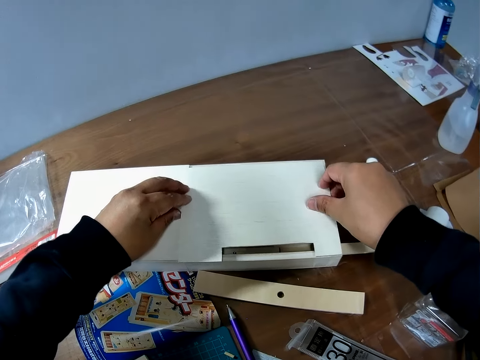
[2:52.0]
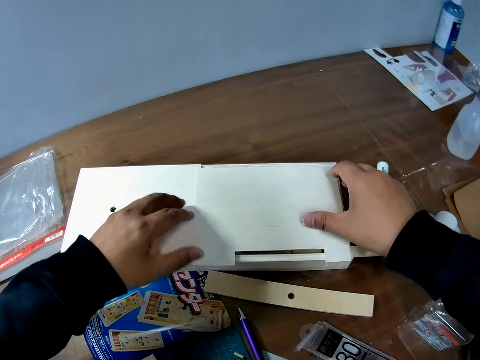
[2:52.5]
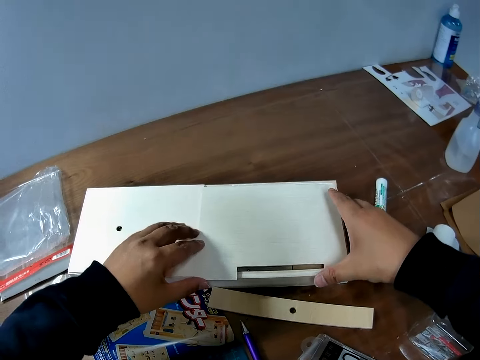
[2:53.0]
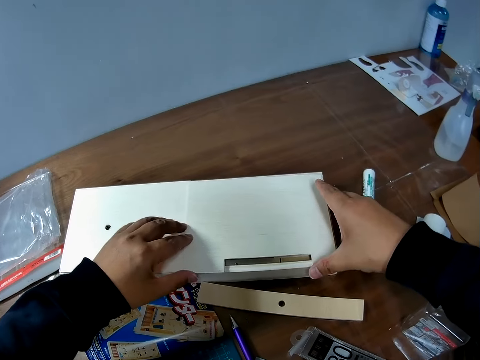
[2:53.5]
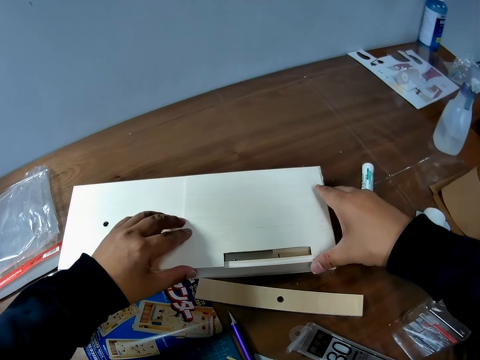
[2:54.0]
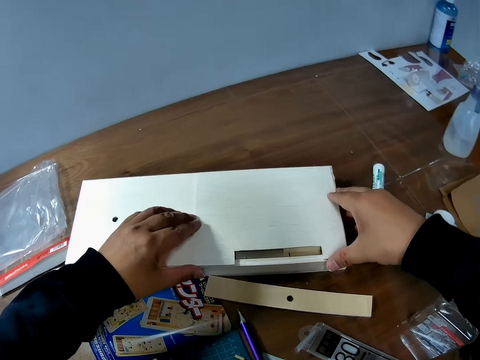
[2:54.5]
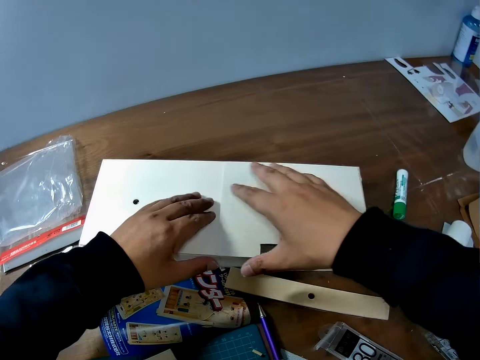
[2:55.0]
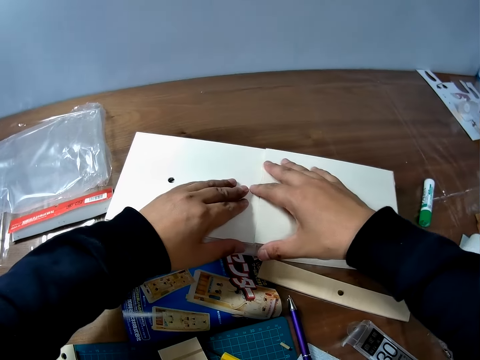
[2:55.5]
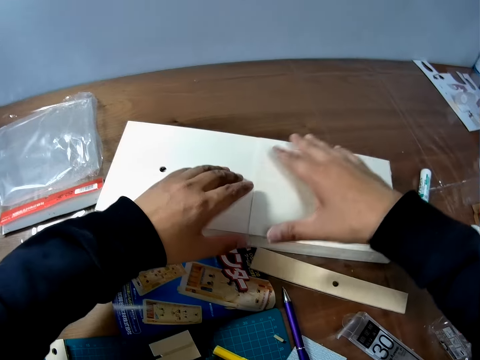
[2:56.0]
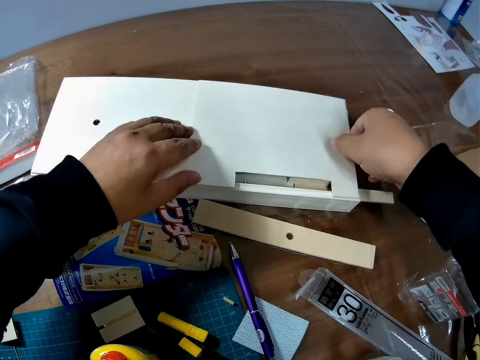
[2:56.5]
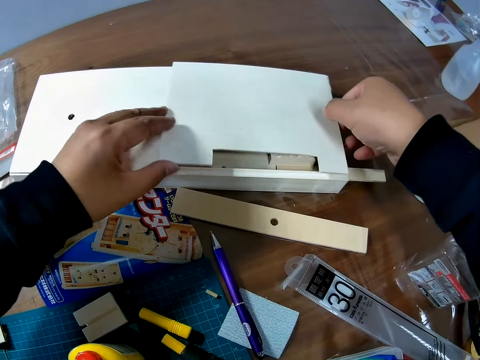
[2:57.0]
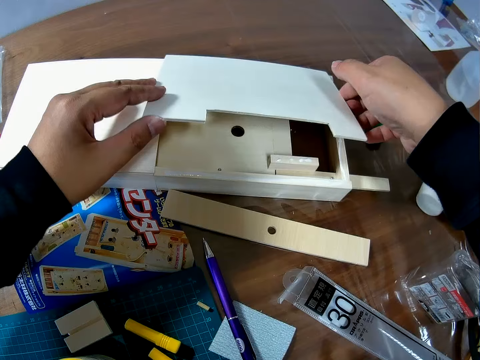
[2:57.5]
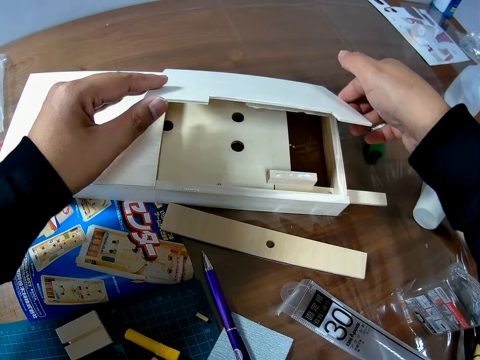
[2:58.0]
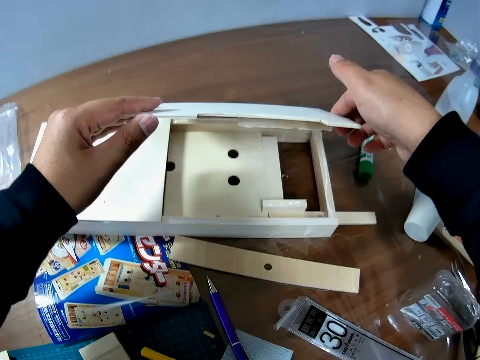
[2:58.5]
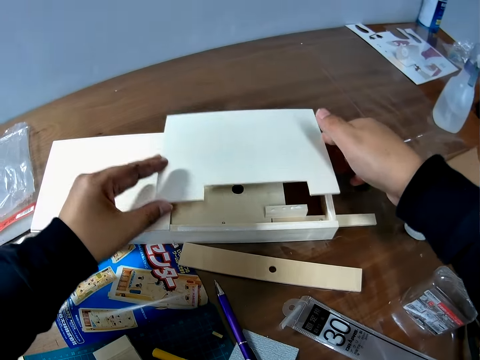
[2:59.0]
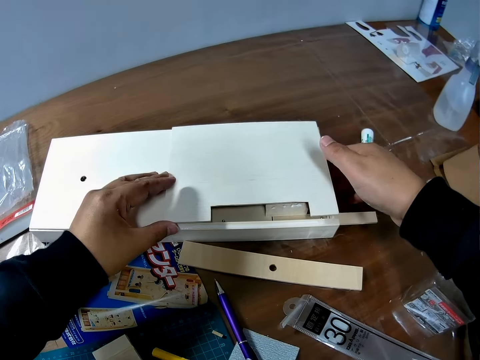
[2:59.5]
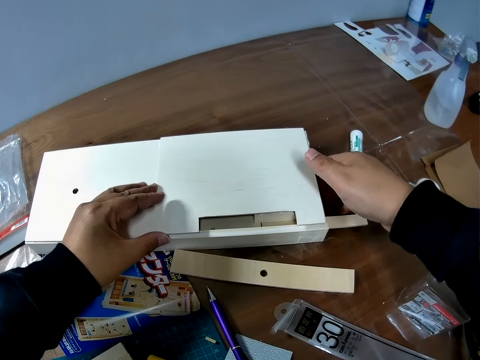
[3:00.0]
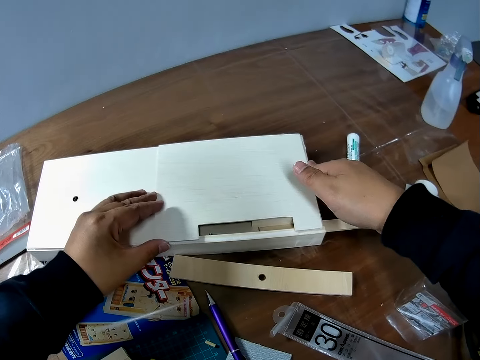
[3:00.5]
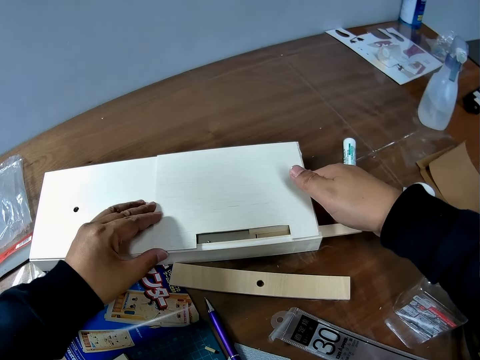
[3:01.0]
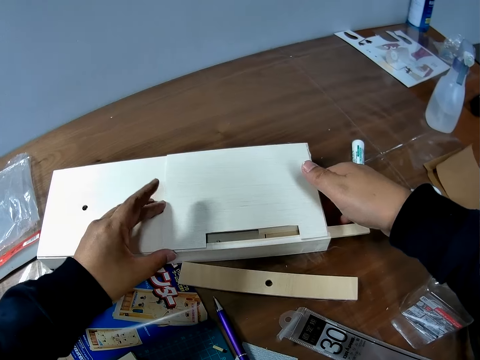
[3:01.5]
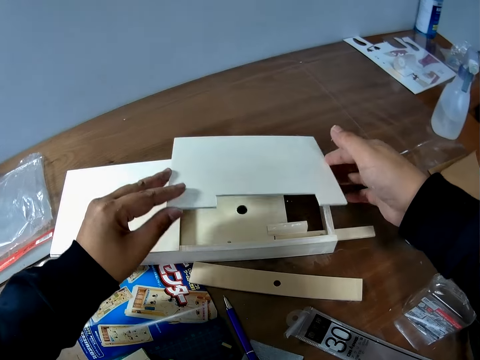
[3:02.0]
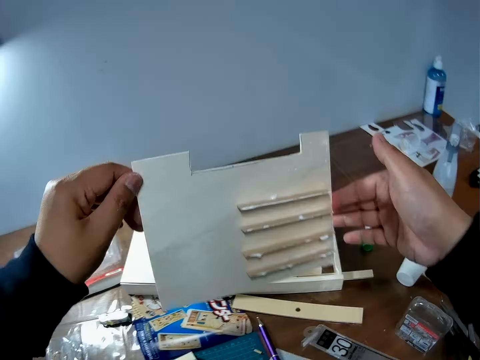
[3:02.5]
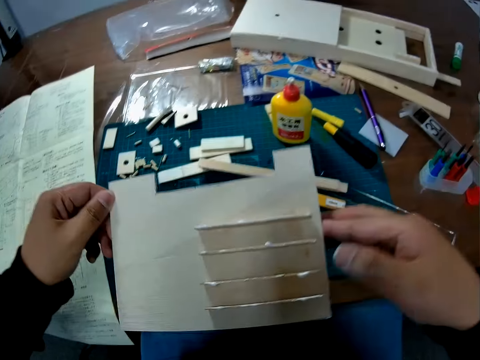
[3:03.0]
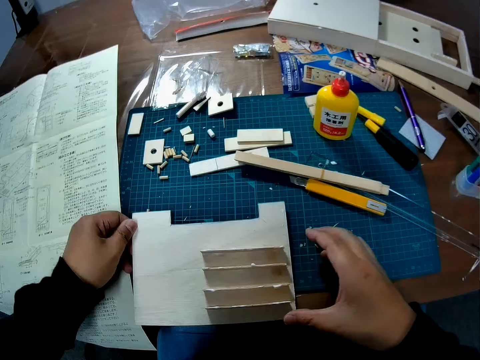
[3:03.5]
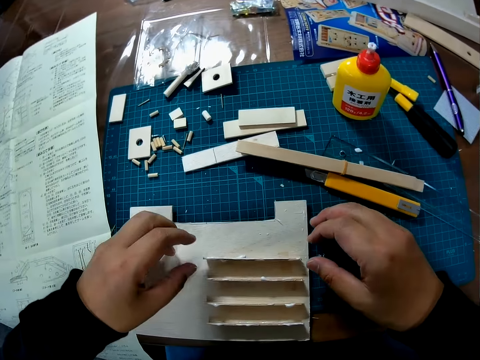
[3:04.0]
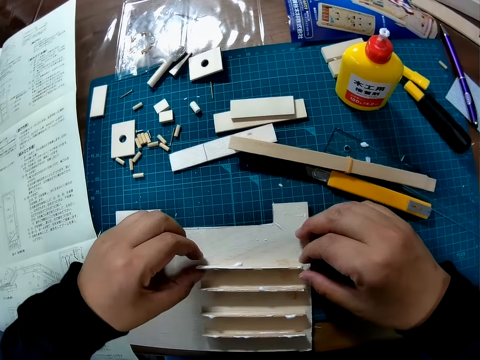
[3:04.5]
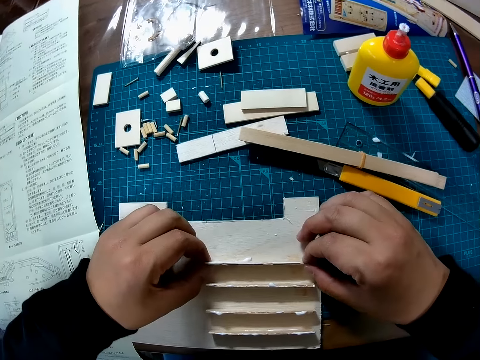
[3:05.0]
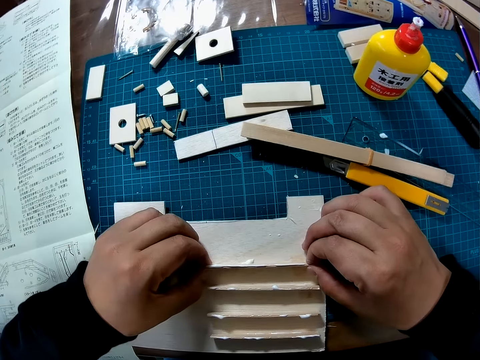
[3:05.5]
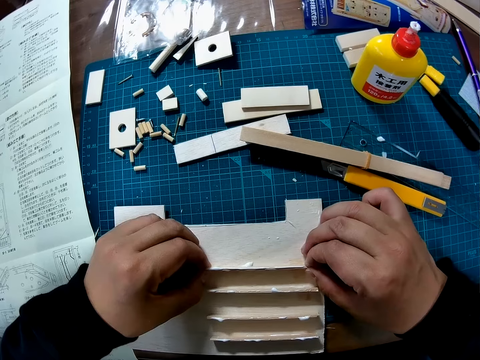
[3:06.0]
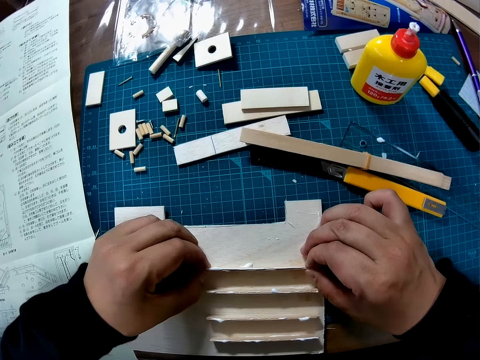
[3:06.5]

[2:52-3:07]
The camera wearer adjusts a paperboard on a paperboard model. They pick up the paperboard from the paperboard model. They put down the paperboard on the paperboard model on a table. They pick up the paperboard from the paperboard model. They flip the paperboard on a hand. They put down the paperboard on a cutting mat. They adjust a piece of wood on the paperboard.

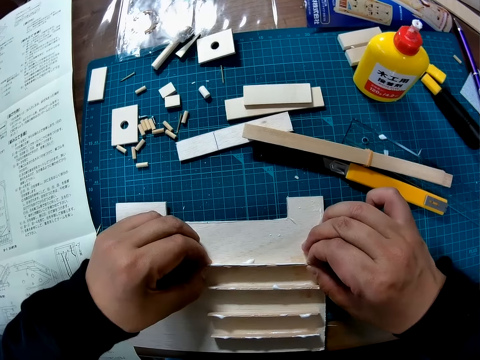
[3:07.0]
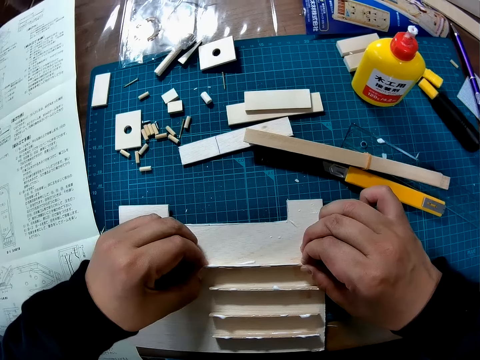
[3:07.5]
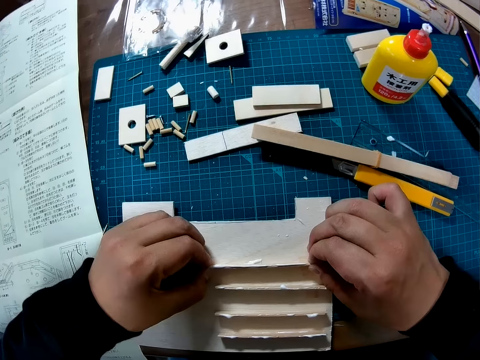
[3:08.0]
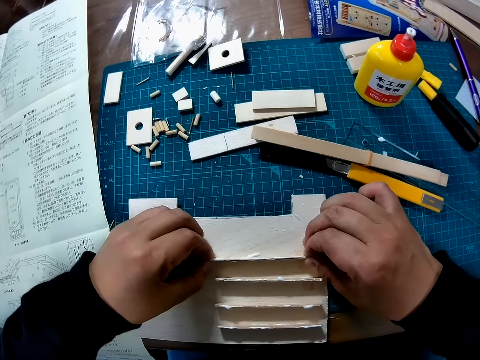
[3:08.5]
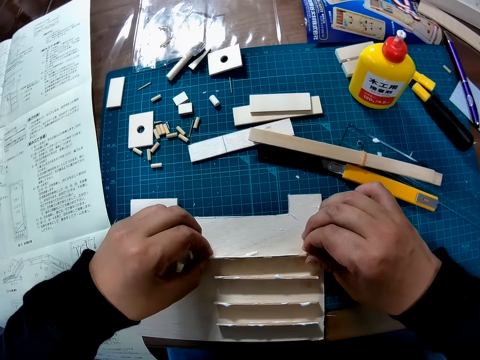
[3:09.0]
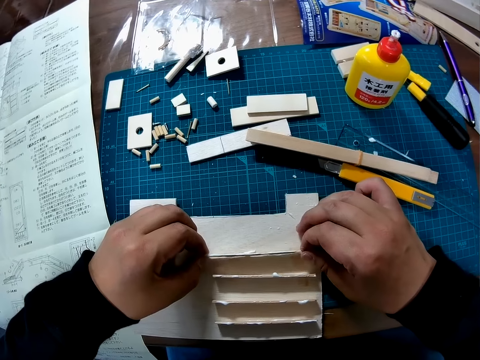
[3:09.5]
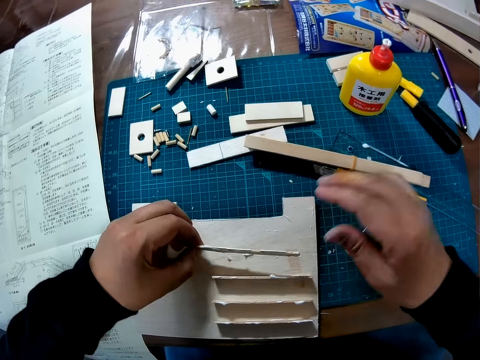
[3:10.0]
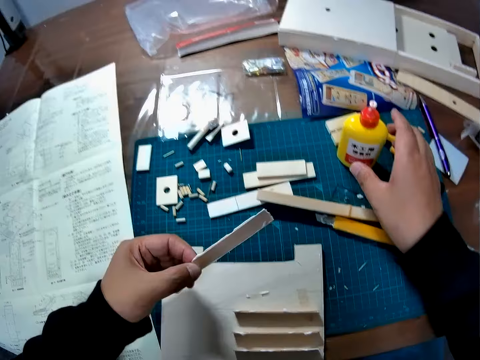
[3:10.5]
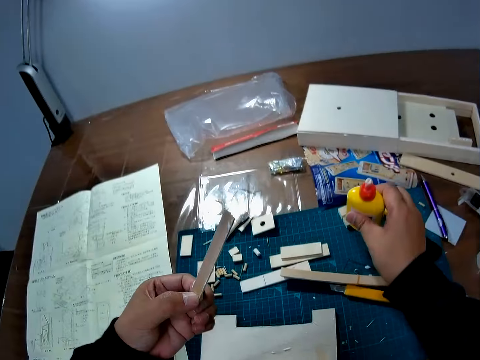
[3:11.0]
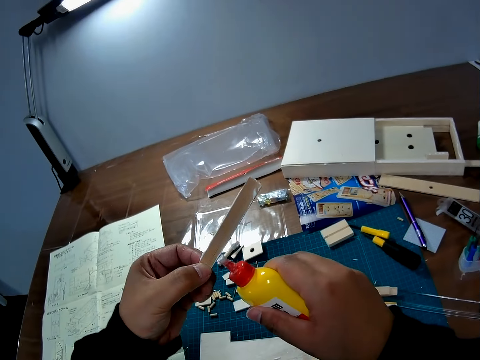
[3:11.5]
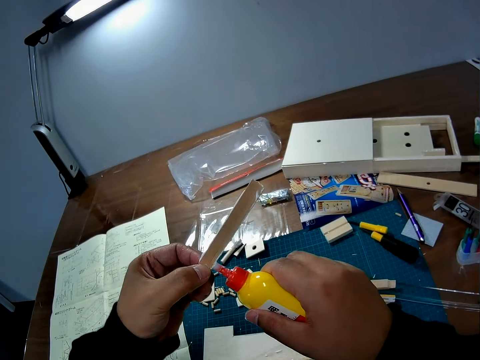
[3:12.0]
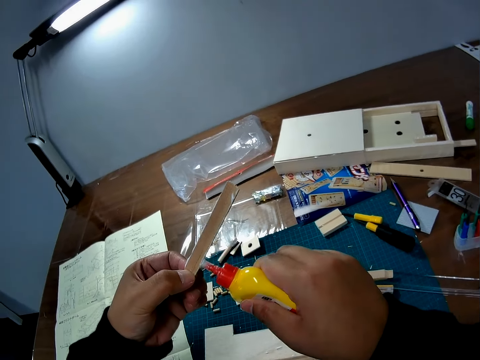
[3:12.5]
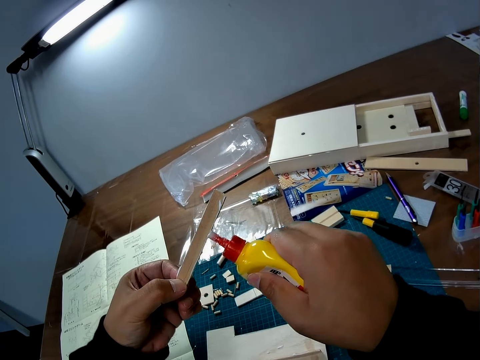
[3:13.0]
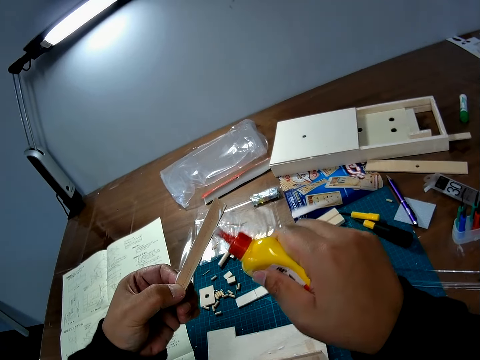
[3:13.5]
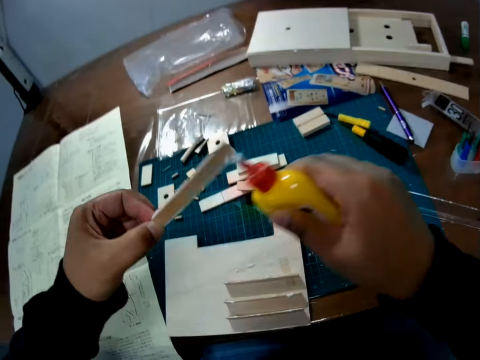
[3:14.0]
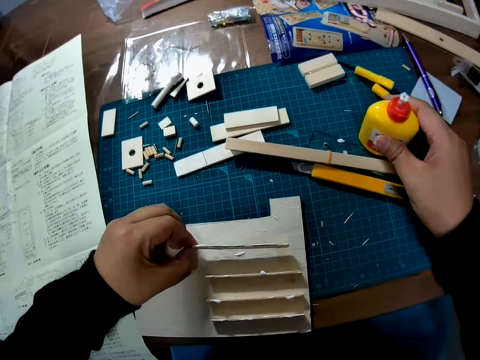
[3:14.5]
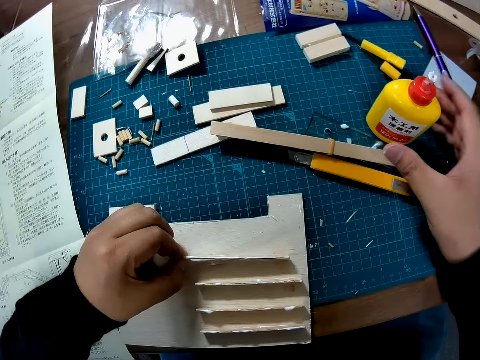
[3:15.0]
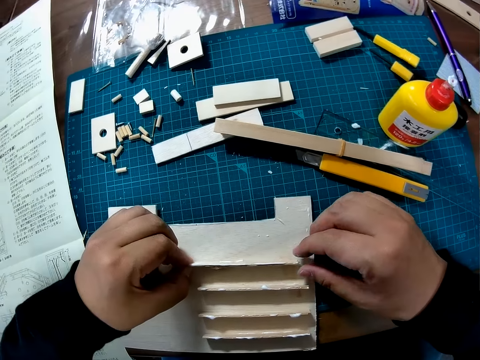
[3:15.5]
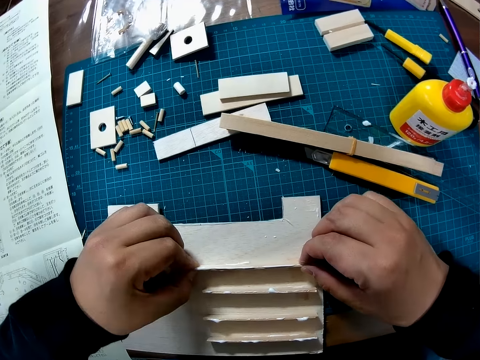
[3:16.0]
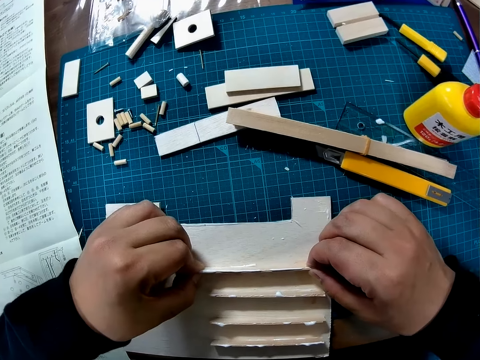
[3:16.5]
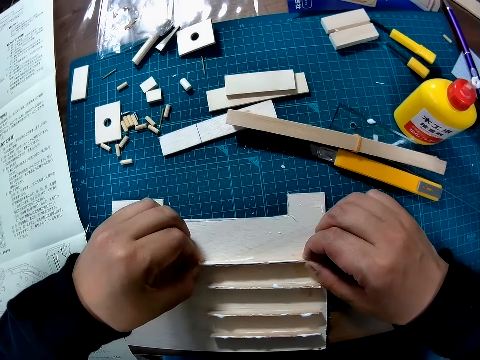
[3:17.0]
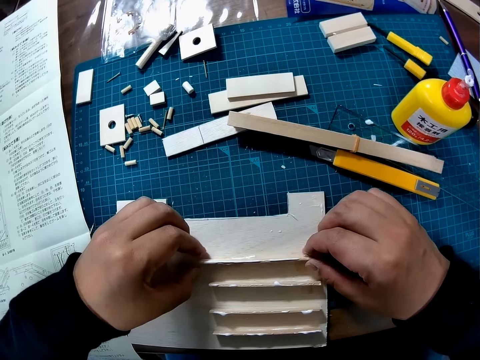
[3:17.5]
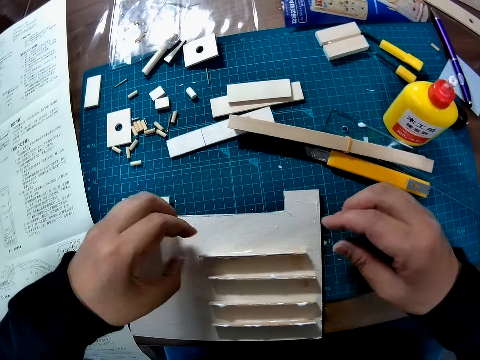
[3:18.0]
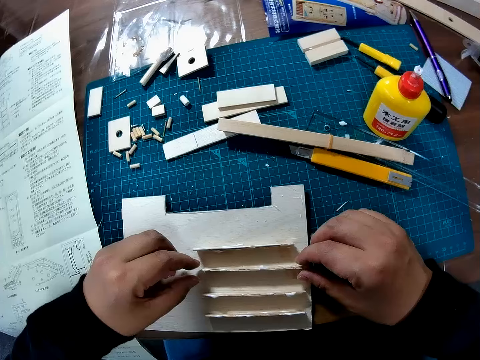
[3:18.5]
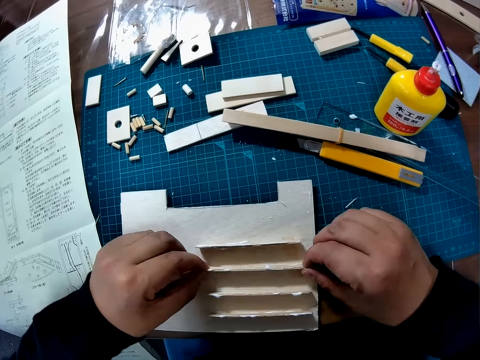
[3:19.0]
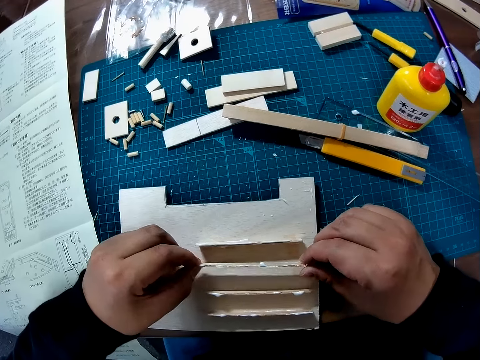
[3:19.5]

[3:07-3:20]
The camera wearer replaces the first wood piece on the sheet properly with both hands. They pick up the wood piece from the sheet. They pick up a super glue bottle from a cutting mat. They apply more glue on the wood piece. They put down the super glue bottle on the cutting mat. They adjust the wood piece on the sheet. They place the wood piece on the sheet.
